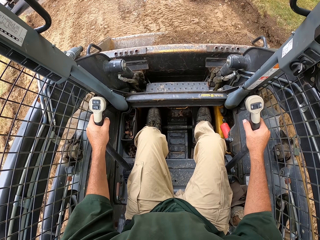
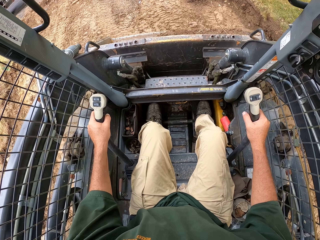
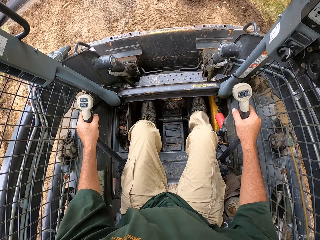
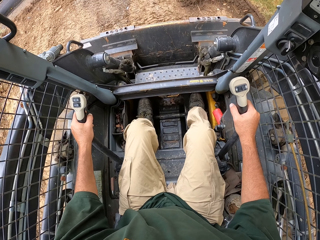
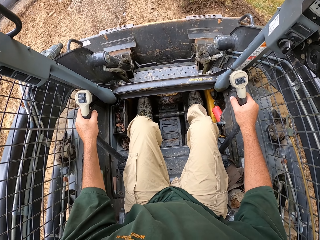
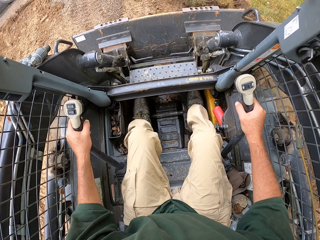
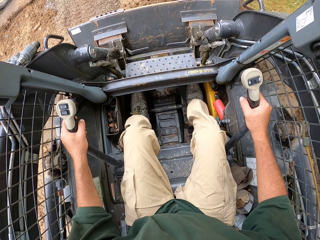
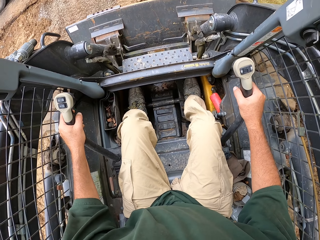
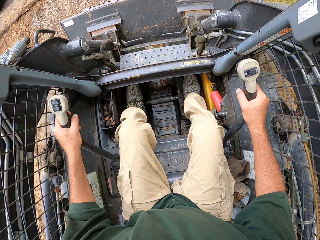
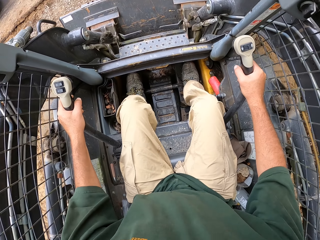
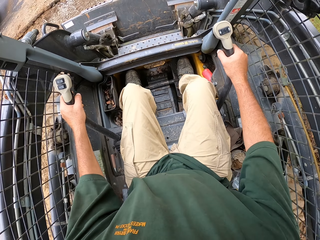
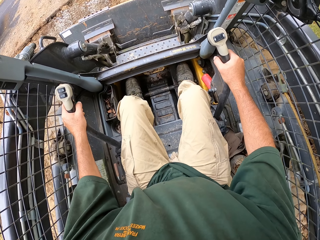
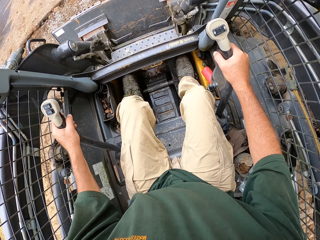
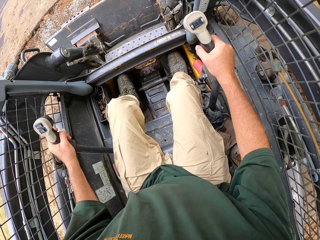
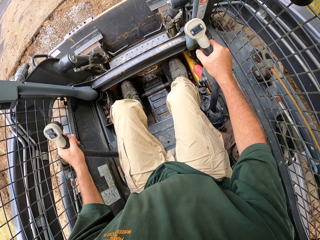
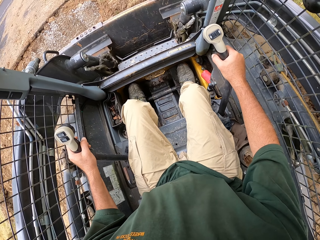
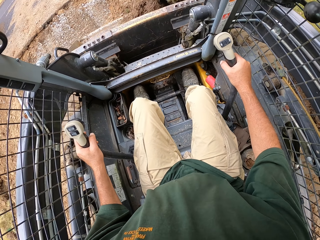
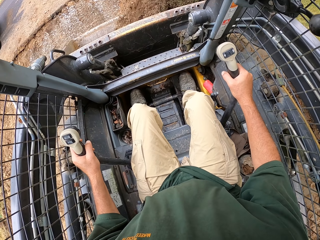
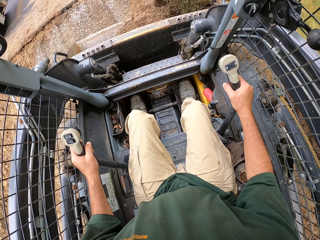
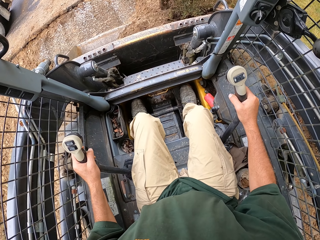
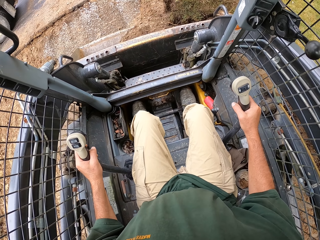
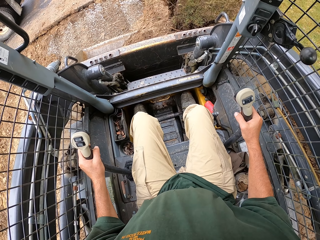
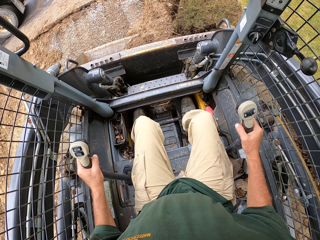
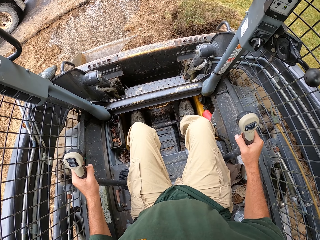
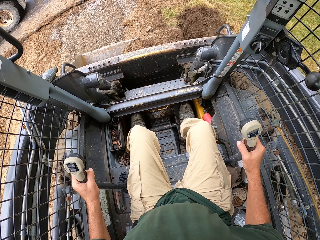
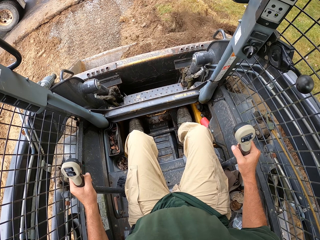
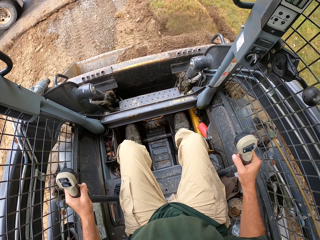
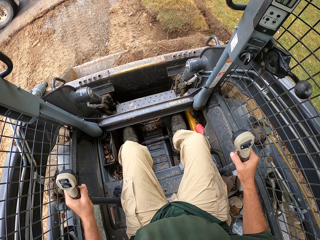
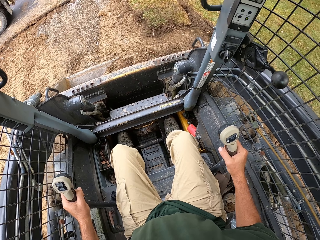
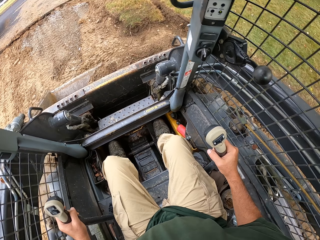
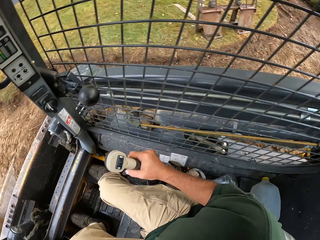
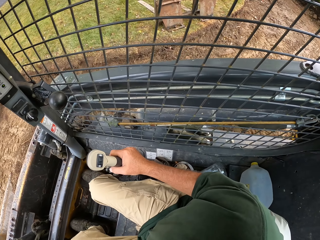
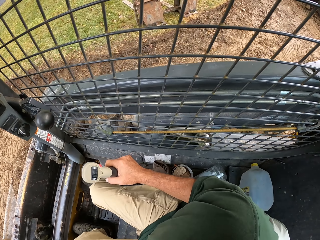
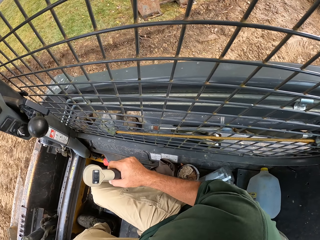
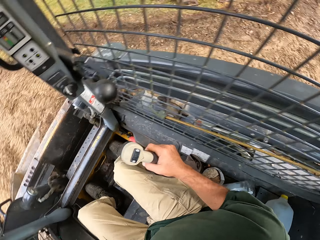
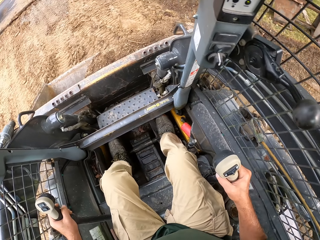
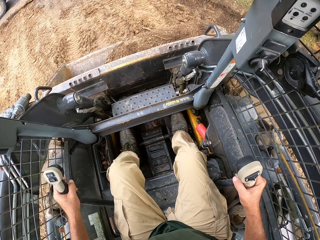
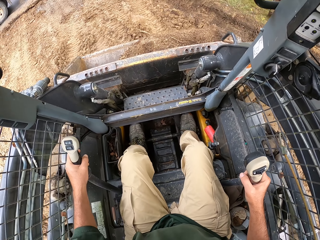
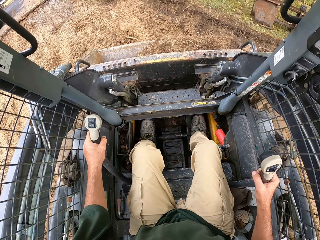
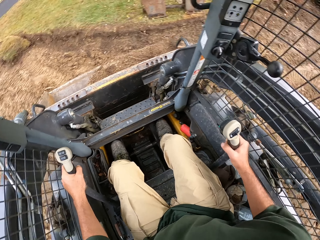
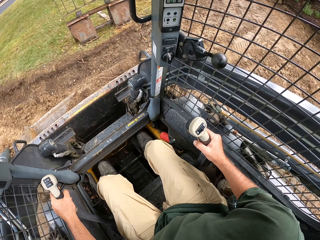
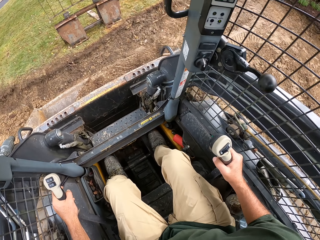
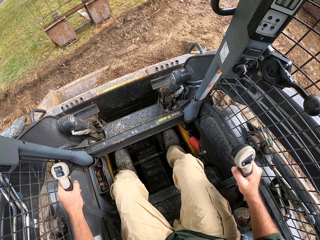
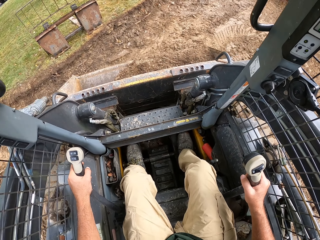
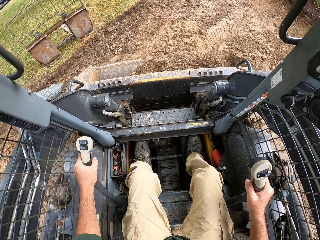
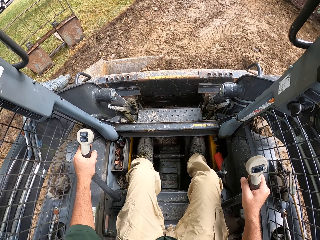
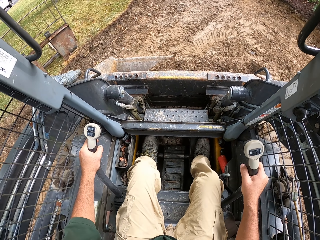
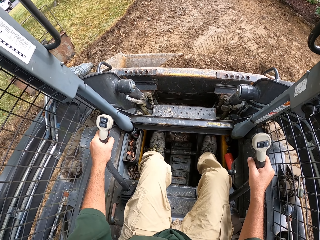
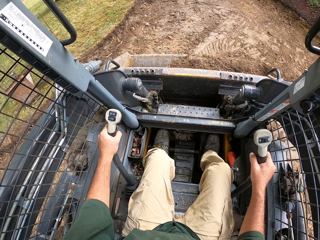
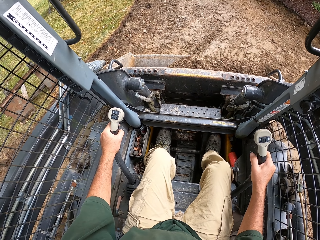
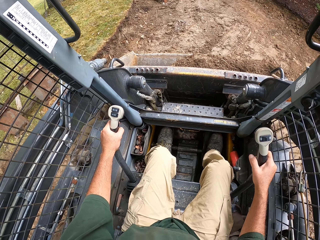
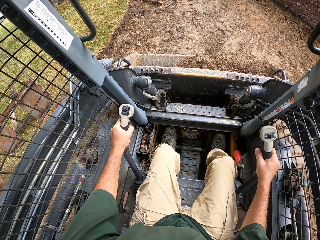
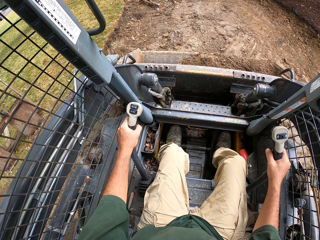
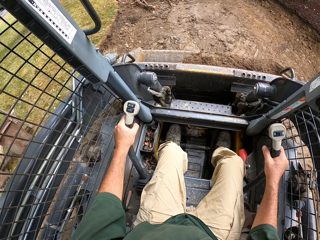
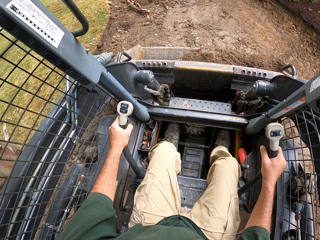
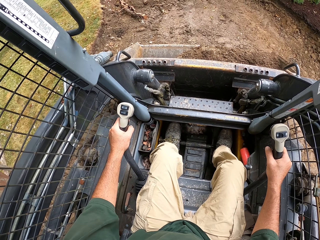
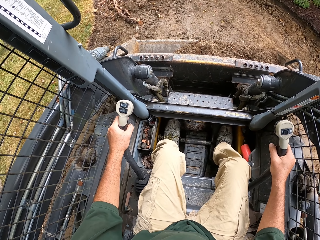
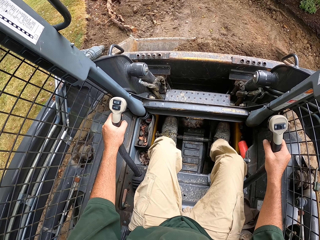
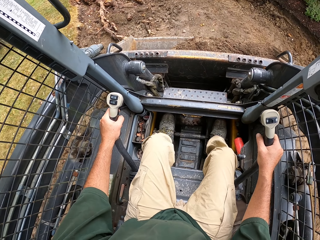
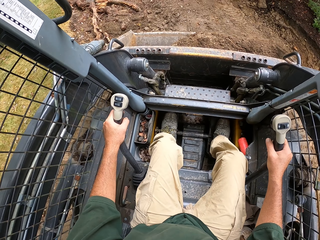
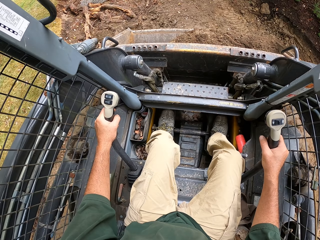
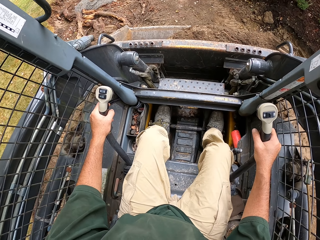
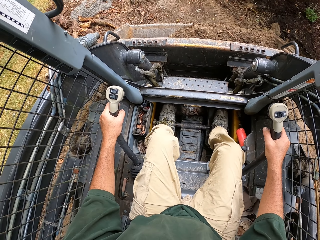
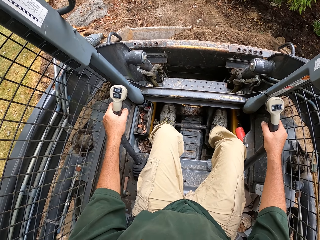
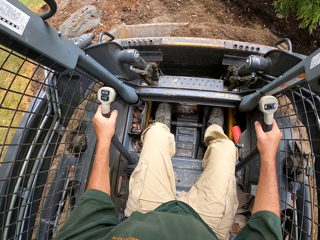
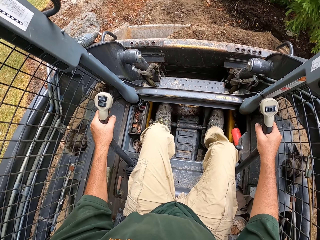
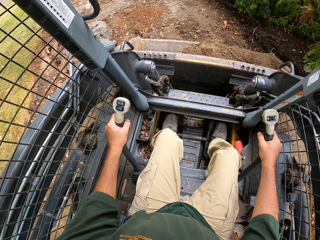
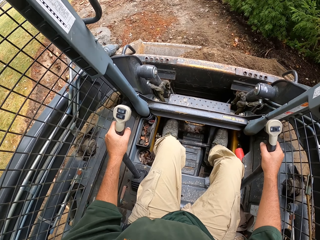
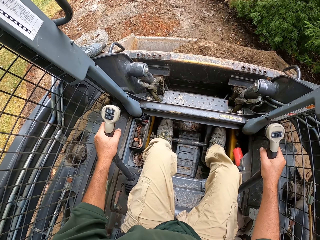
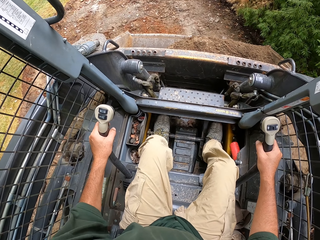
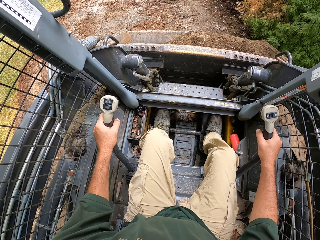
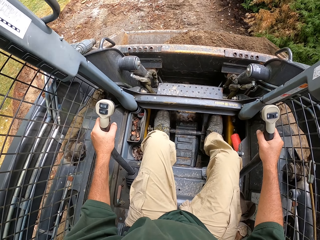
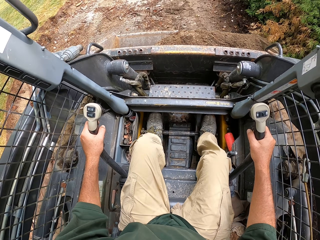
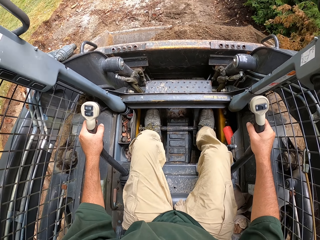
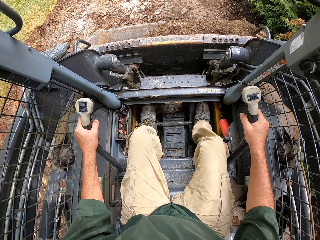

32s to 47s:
The camera wearer scoops soil. They reverse a forklift. They drive the forklift.

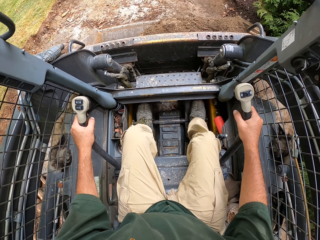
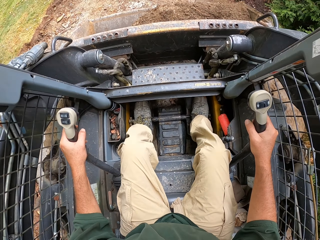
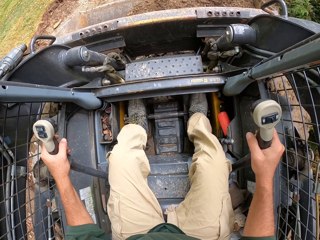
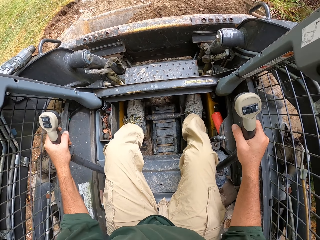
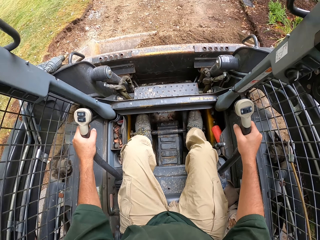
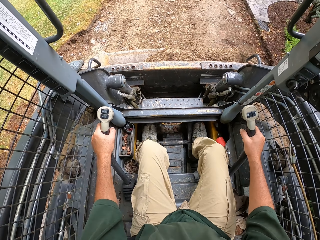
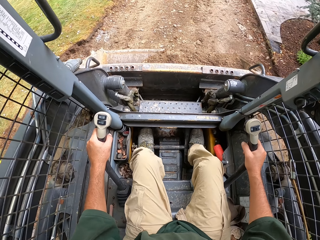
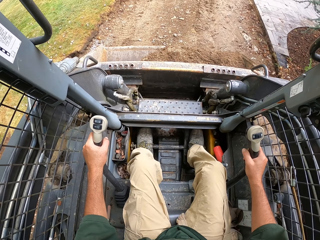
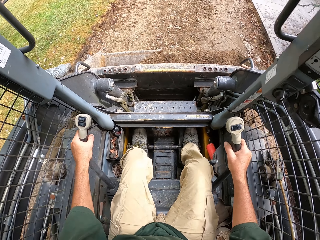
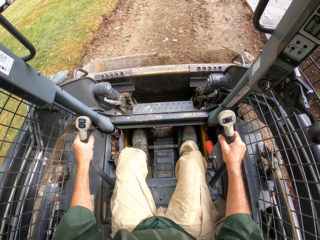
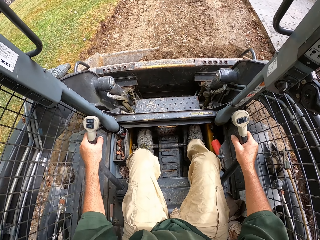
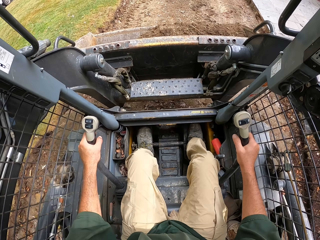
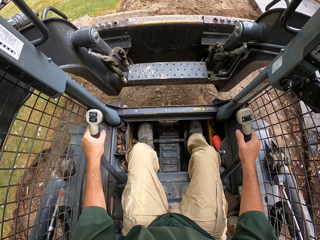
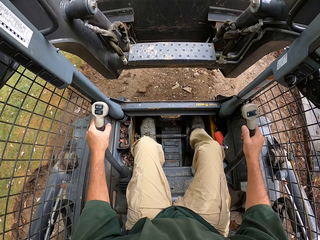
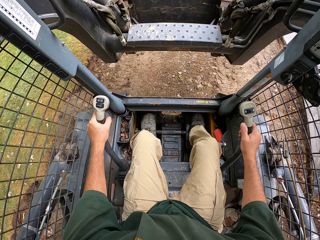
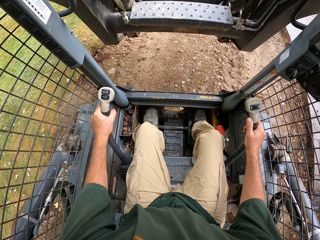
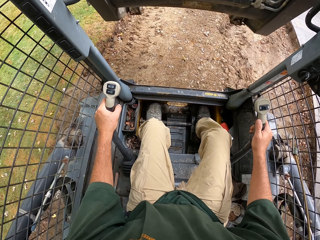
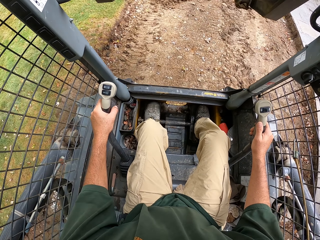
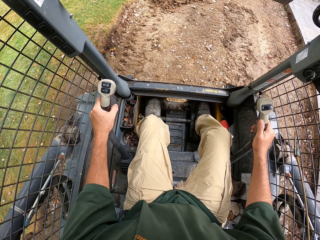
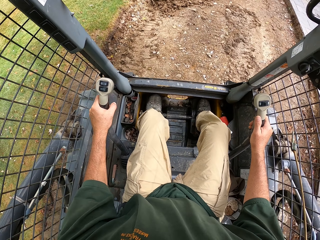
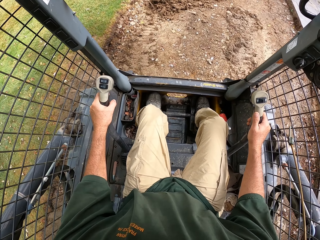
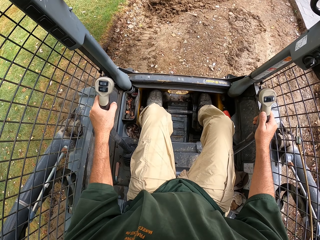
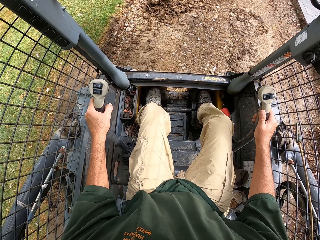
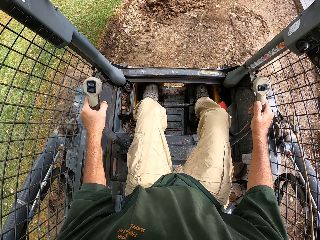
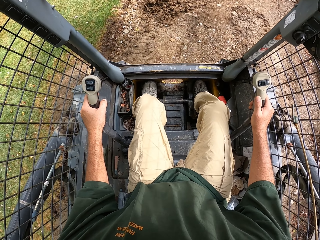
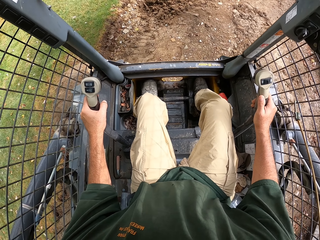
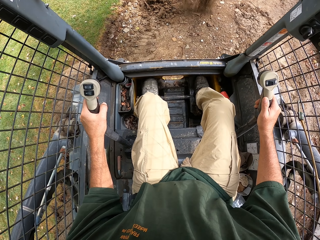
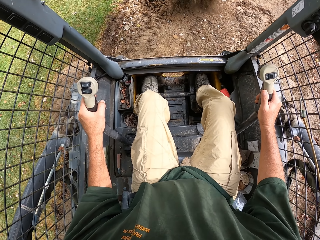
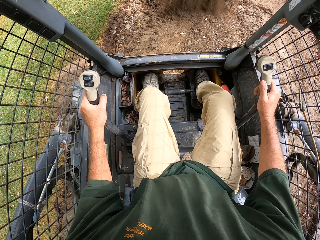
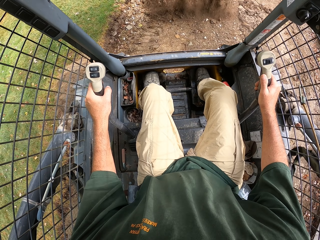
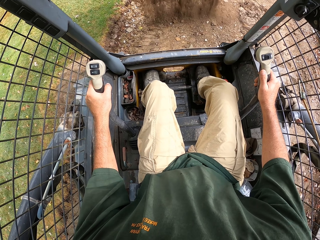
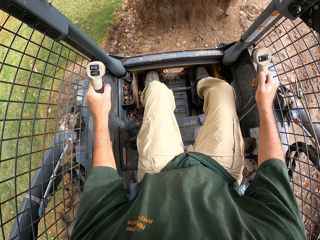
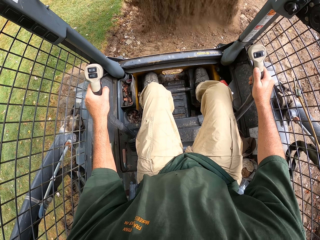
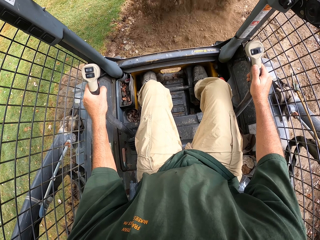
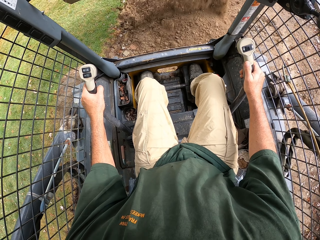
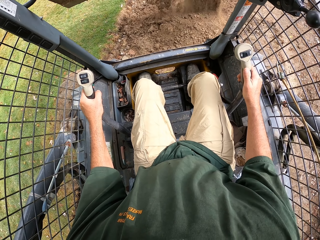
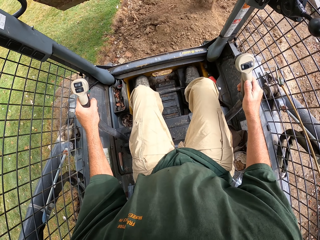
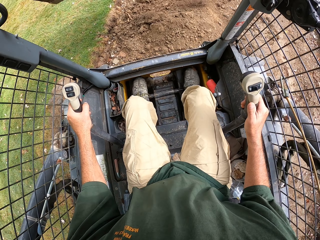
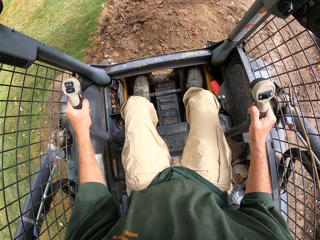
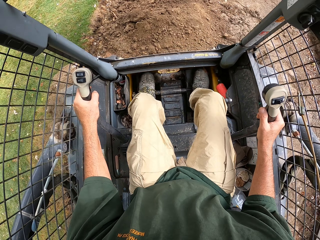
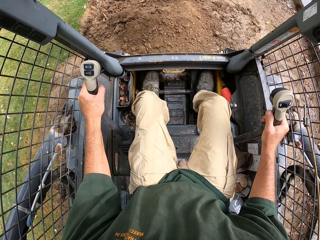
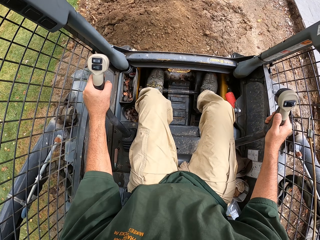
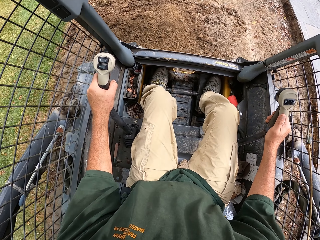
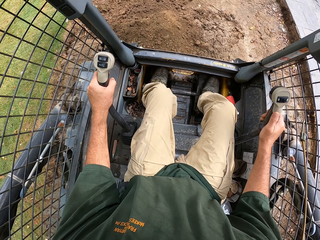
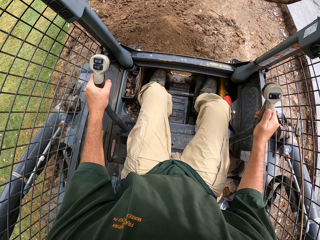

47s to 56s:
The camera wearer pours sand with the tractor.
